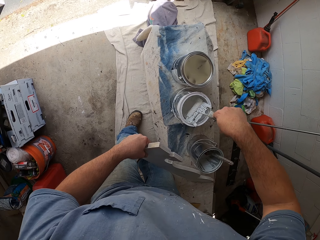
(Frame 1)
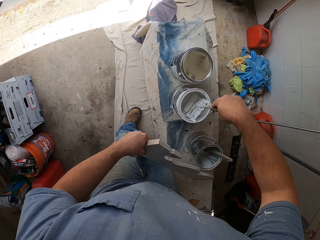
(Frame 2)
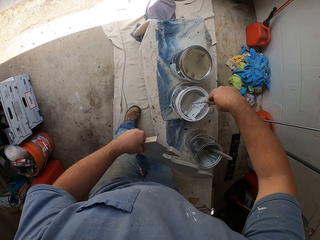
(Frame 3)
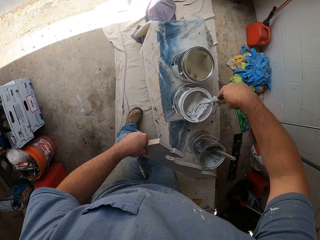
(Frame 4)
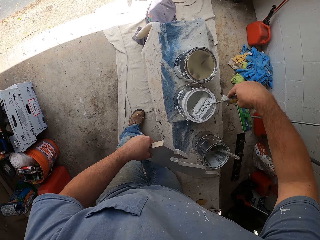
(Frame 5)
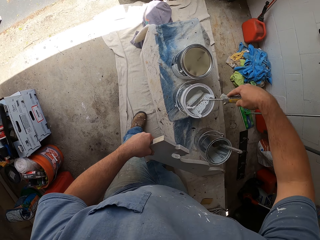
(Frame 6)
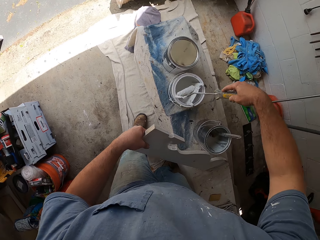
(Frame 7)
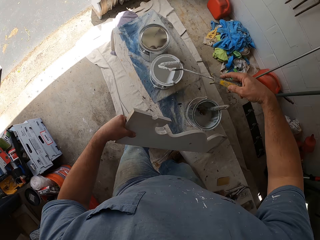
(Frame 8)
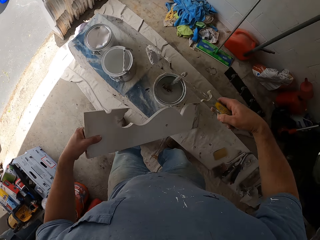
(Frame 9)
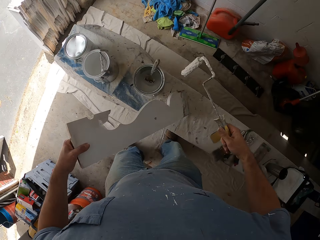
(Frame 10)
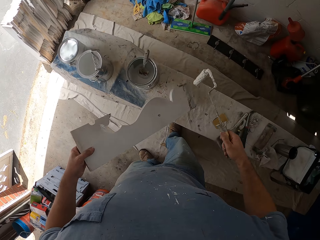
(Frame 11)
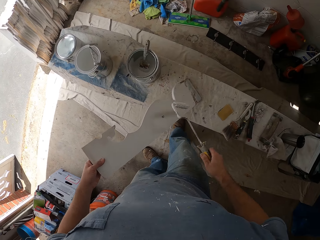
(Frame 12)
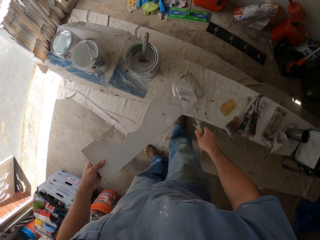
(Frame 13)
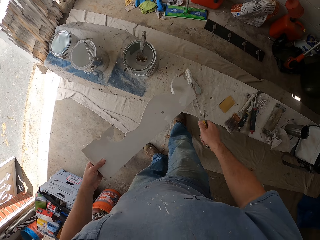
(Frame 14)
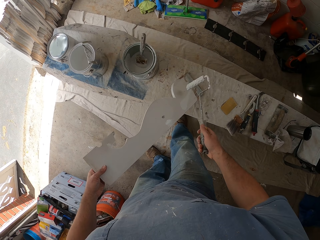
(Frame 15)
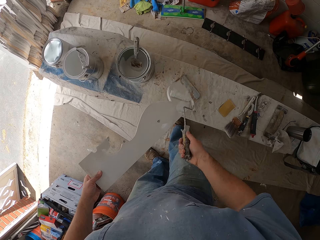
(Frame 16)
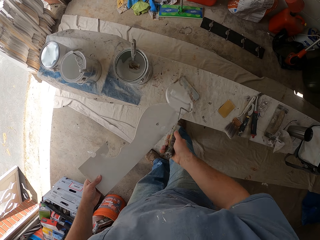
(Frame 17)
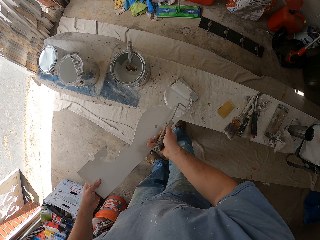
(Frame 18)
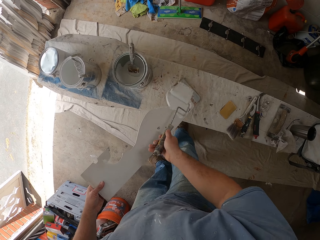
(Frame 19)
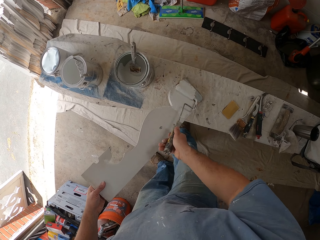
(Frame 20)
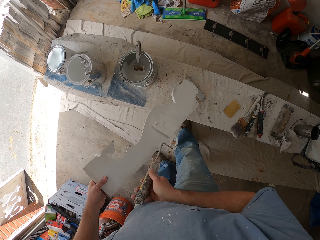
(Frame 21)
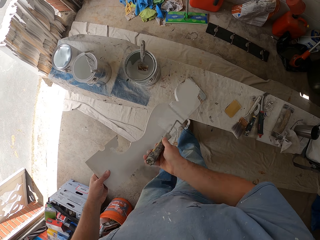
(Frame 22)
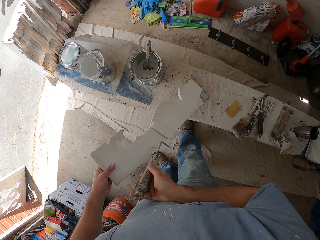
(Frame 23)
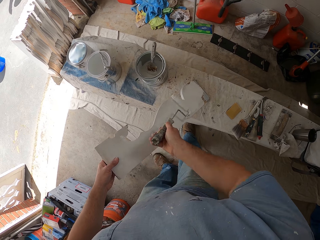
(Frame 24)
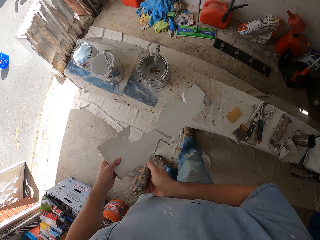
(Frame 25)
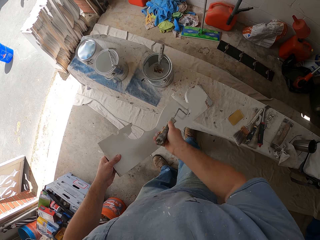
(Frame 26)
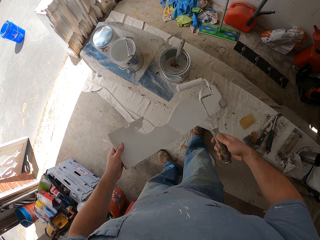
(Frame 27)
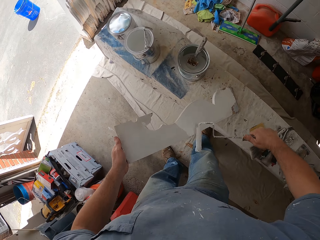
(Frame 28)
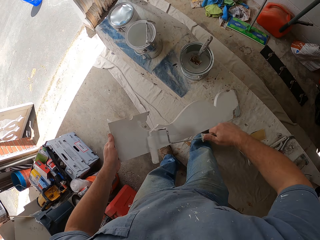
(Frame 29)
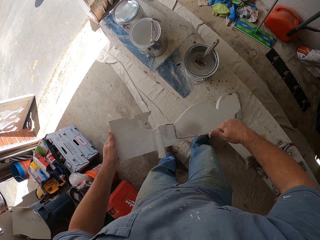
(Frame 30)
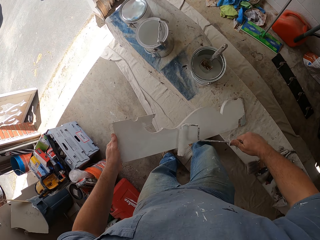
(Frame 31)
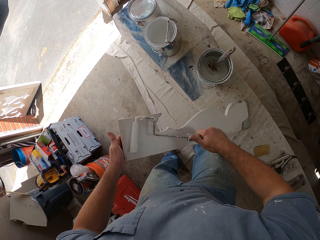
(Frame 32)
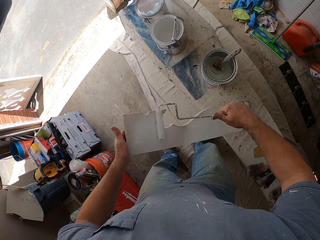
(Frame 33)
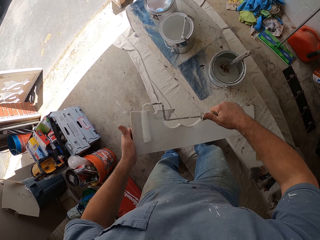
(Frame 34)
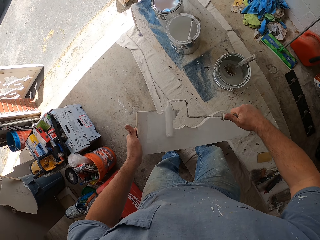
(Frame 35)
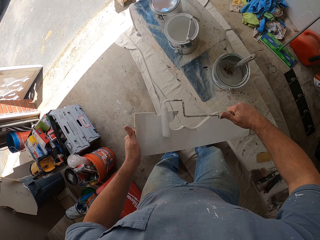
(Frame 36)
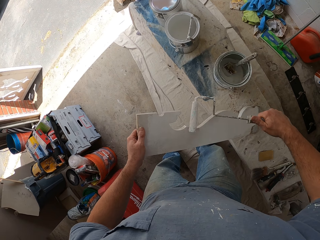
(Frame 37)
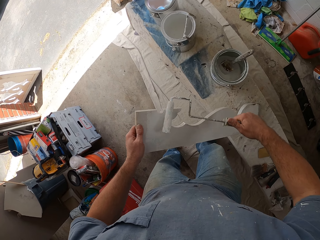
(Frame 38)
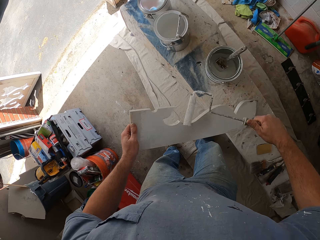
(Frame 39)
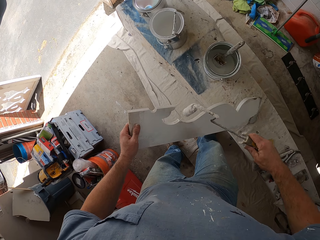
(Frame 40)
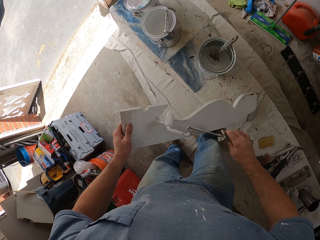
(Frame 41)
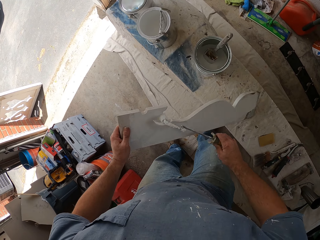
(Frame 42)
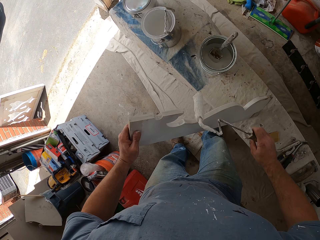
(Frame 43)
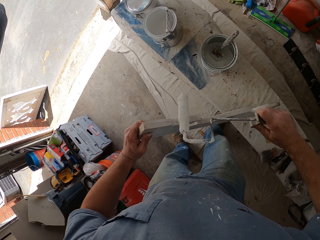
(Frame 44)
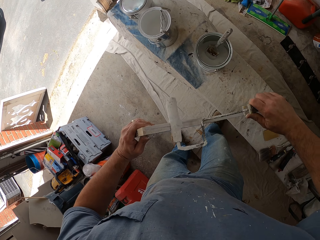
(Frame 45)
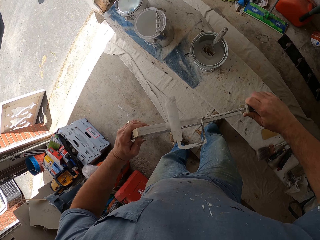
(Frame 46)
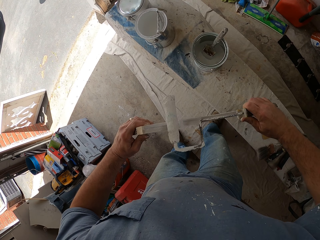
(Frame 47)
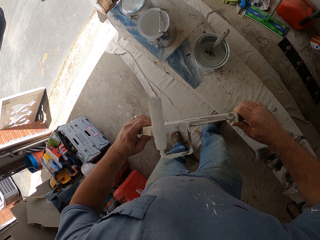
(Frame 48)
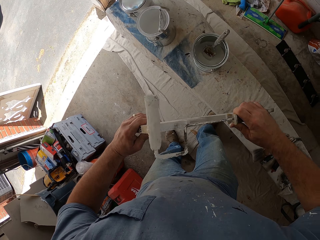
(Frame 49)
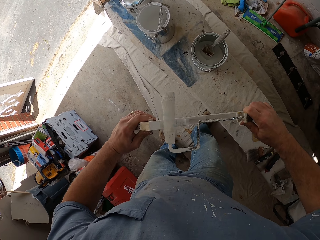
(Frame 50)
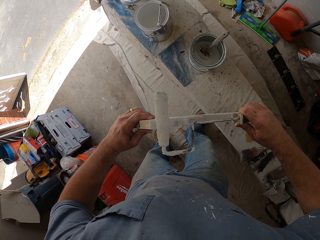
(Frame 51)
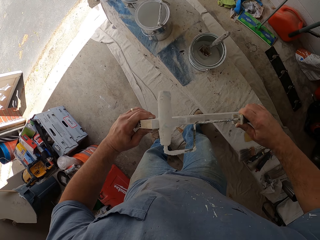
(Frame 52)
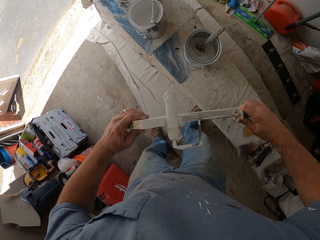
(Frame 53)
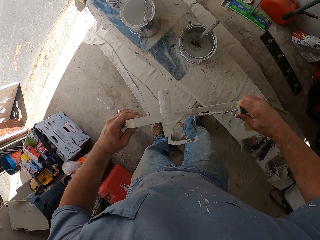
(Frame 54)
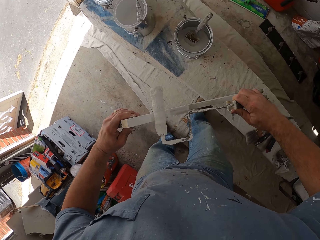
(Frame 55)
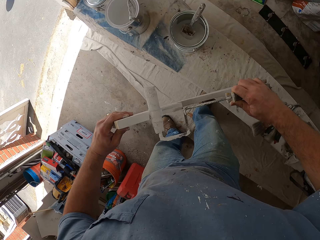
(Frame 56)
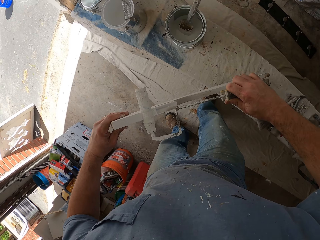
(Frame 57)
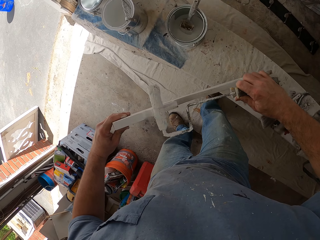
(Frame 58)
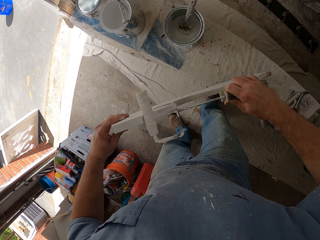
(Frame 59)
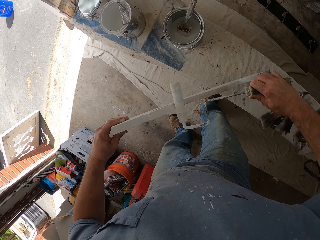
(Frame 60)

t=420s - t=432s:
The camera wearer stops rolling the paint roller on something to remove excess paint. They paint the wooden piece with the paint roller.

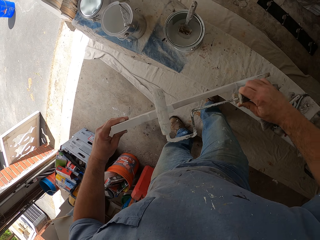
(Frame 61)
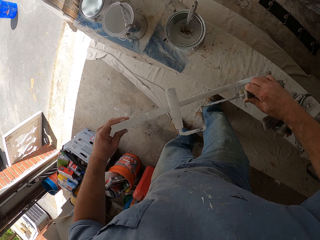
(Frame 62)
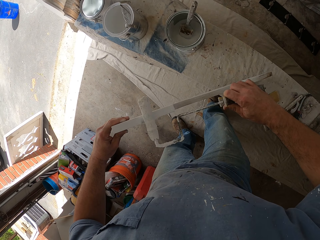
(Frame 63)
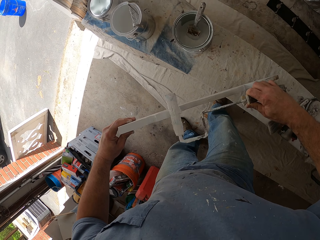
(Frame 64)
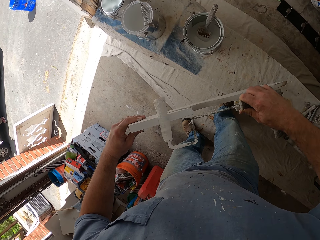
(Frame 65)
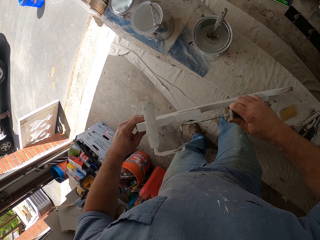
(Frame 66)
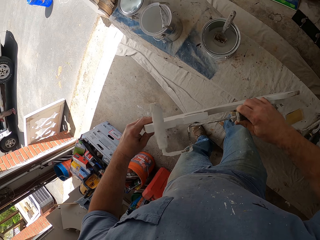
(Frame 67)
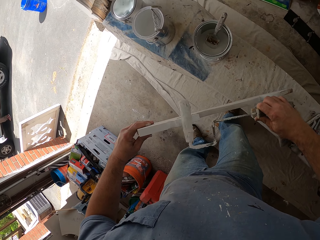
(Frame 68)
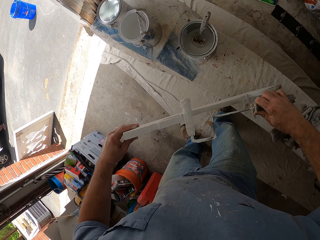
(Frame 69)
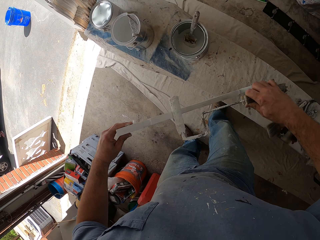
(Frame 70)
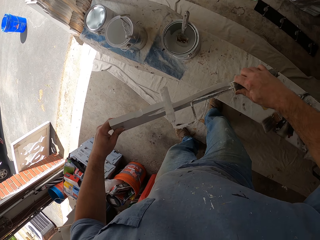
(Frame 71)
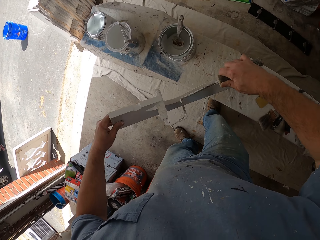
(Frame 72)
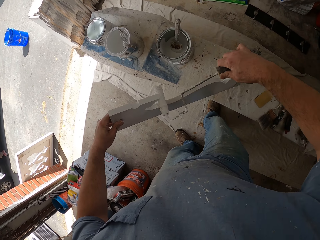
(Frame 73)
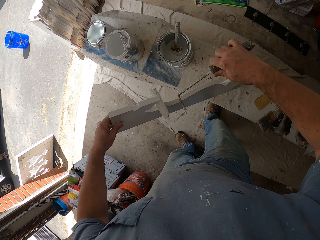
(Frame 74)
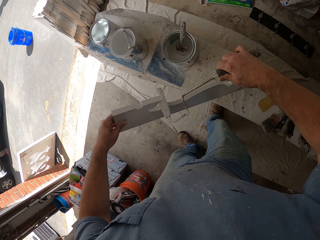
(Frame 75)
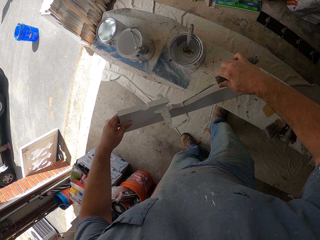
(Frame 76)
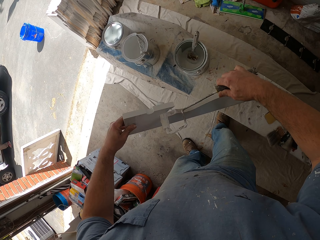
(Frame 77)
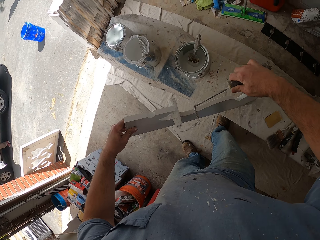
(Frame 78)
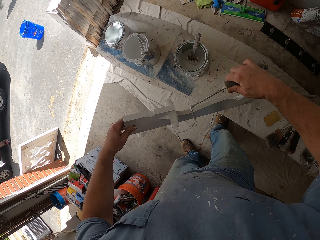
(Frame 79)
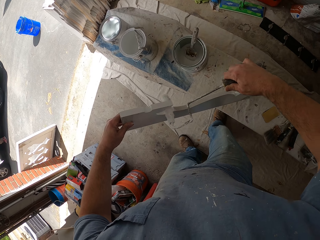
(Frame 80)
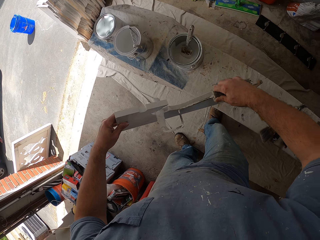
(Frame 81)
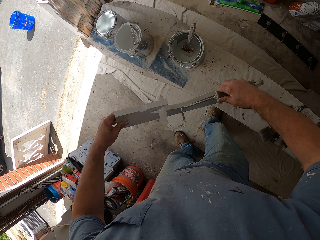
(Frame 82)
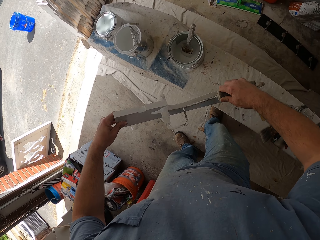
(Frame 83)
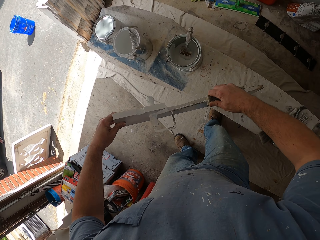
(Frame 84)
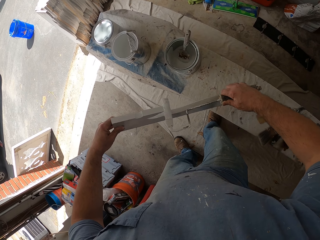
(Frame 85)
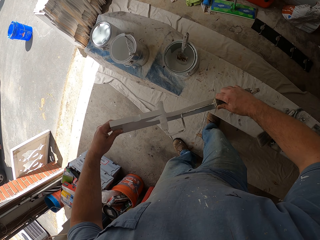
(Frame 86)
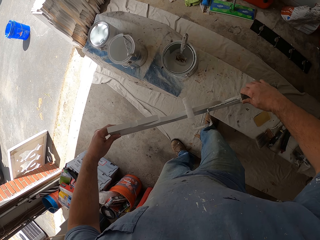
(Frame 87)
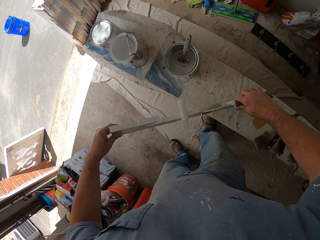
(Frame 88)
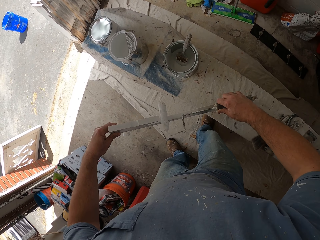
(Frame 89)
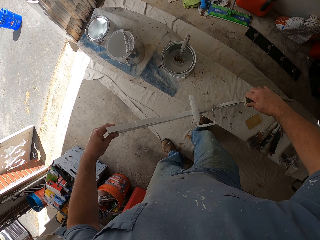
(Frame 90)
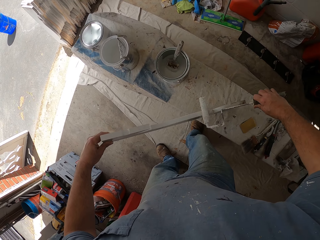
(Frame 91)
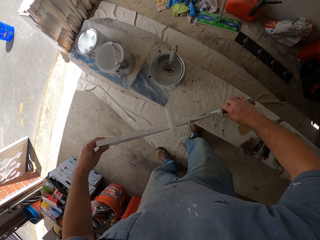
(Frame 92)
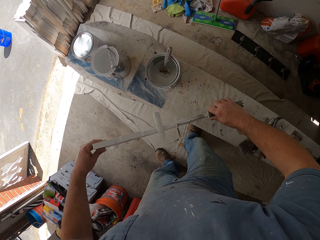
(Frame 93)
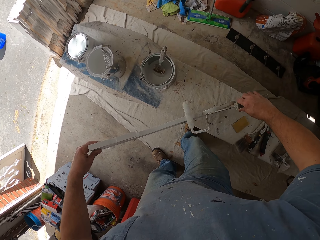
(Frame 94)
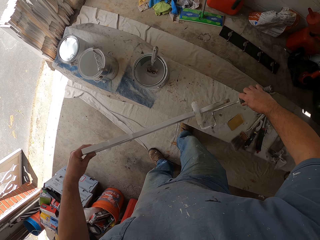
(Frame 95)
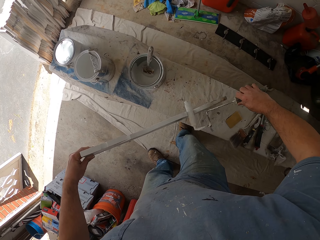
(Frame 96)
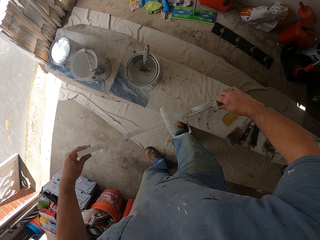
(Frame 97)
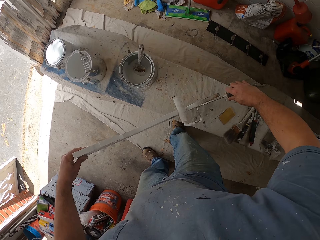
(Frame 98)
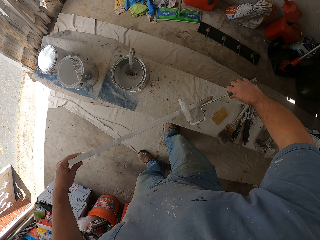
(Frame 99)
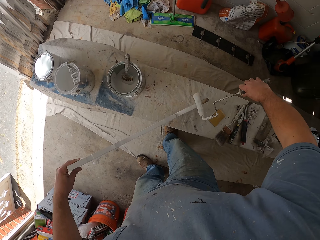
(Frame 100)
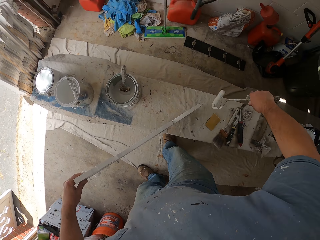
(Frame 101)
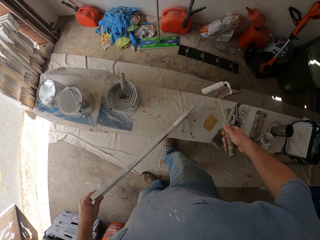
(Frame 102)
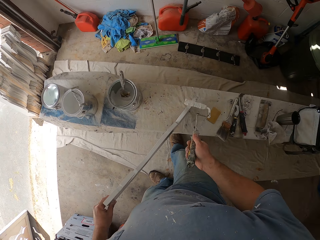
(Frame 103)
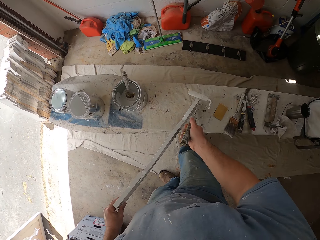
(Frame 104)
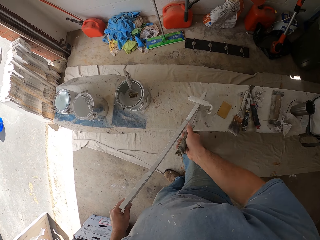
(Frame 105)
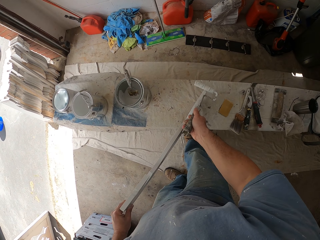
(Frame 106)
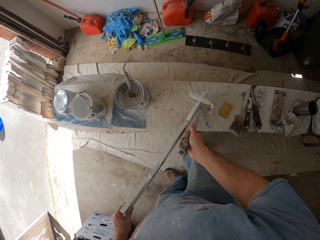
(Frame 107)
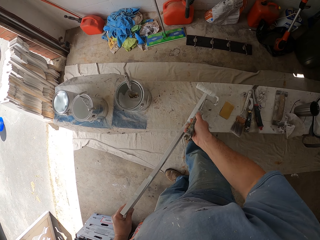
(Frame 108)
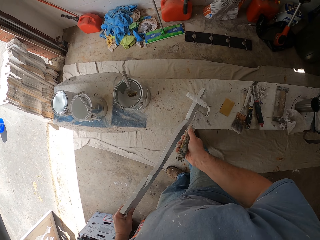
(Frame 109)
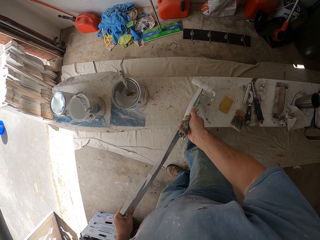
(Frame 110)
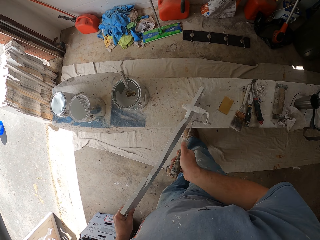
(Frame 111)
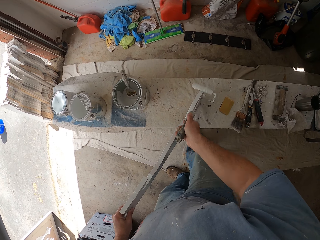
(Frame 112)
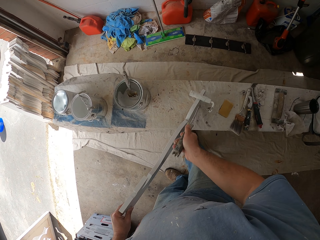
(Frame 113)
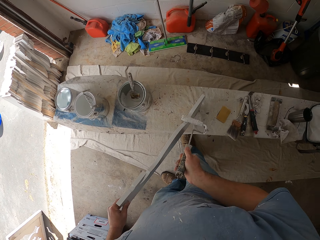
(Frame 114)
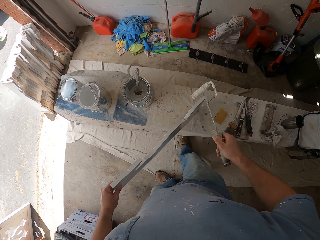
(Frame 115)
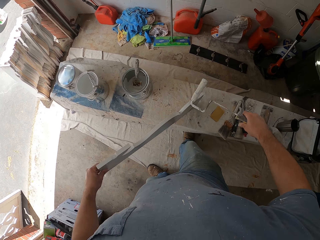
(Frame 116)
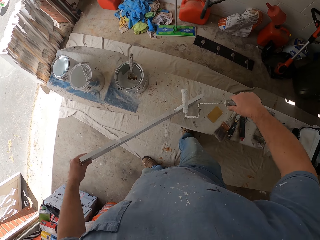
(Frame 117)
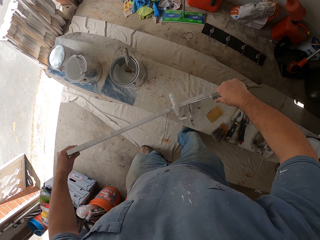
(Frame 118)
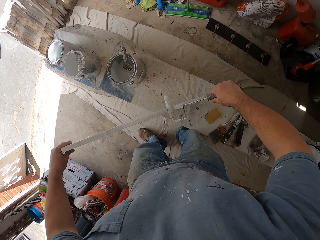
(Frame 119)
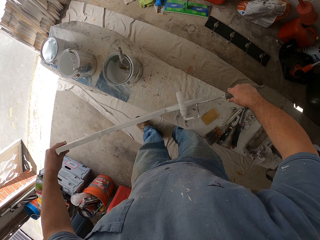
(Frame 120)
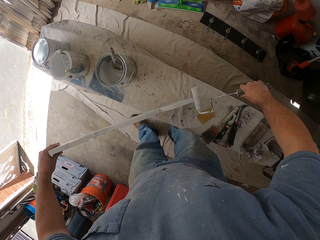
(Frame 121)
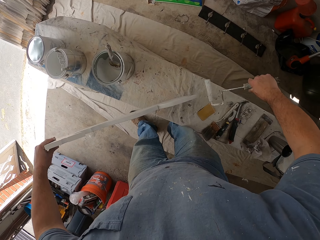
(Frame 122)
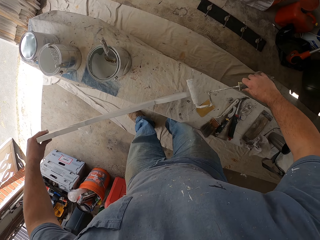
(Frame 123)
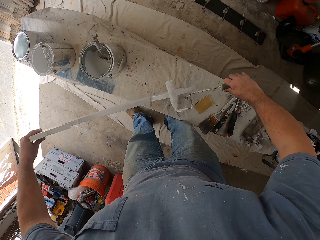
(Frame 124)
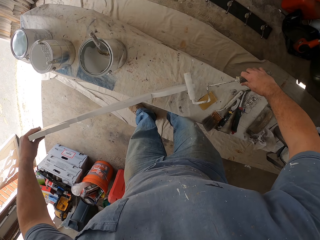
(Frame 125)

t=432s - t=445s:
The camera wearer turns the paint roller. They paint the shaped wood using the paint roller. They turn the paint roller. They paint the shaped wood using the paint roller.
